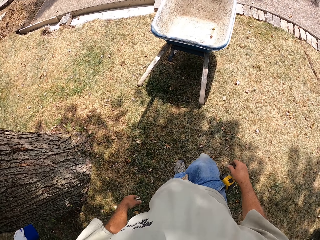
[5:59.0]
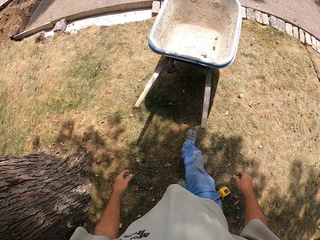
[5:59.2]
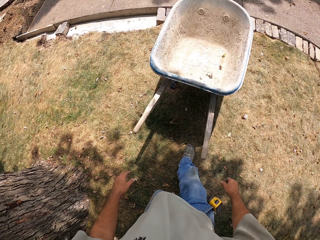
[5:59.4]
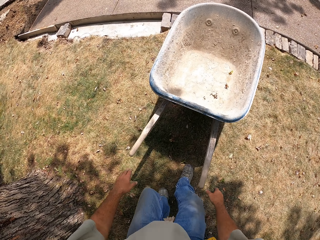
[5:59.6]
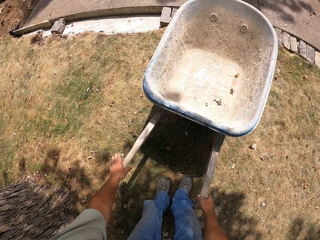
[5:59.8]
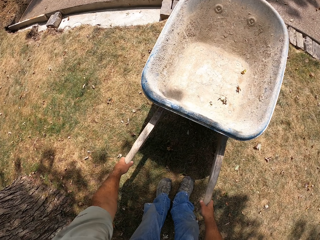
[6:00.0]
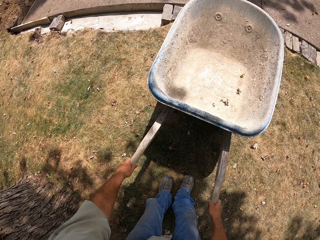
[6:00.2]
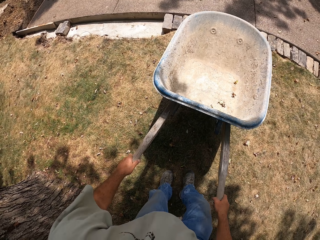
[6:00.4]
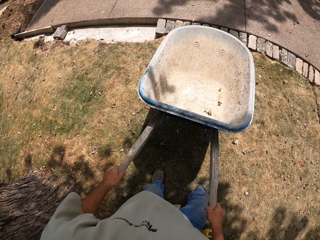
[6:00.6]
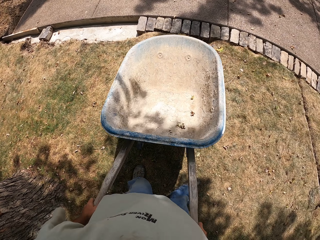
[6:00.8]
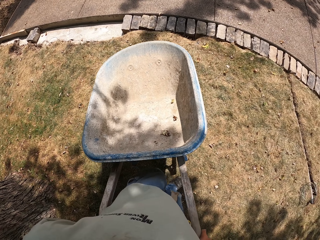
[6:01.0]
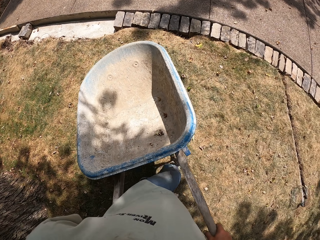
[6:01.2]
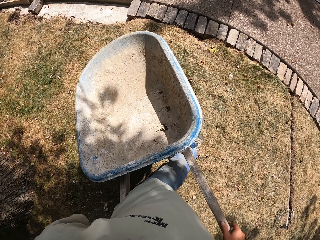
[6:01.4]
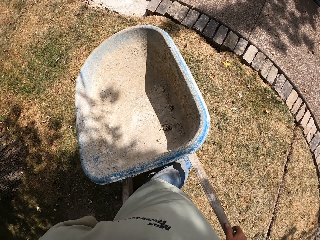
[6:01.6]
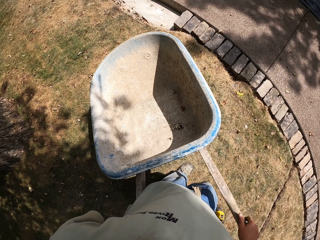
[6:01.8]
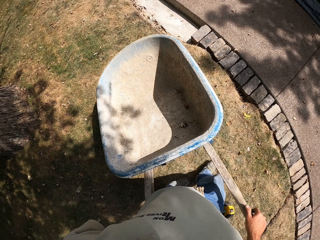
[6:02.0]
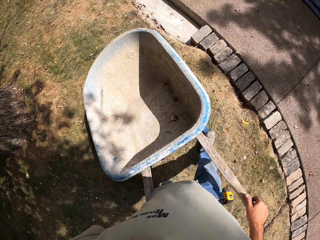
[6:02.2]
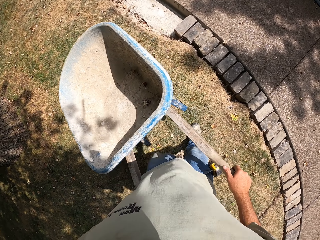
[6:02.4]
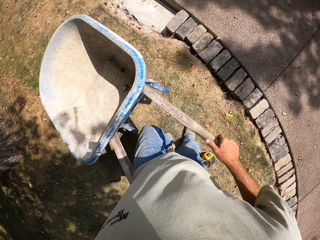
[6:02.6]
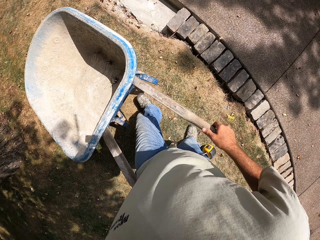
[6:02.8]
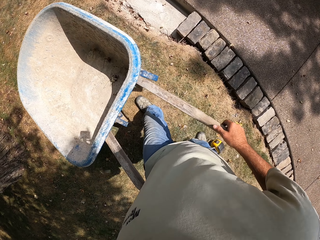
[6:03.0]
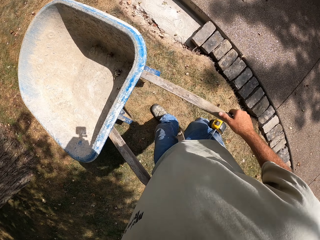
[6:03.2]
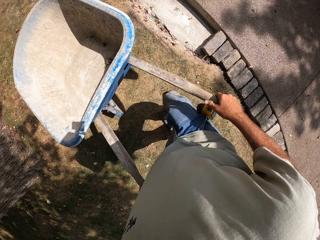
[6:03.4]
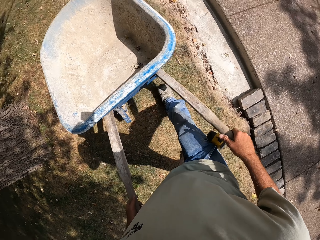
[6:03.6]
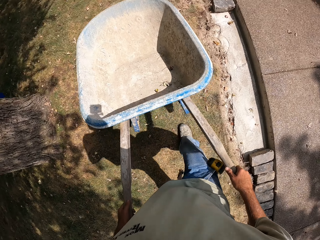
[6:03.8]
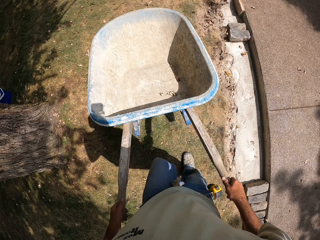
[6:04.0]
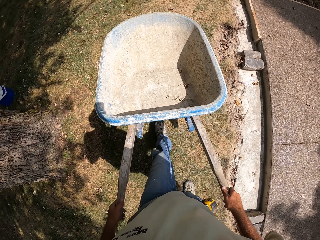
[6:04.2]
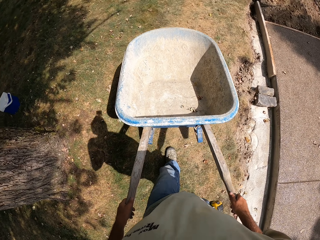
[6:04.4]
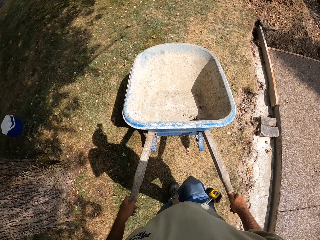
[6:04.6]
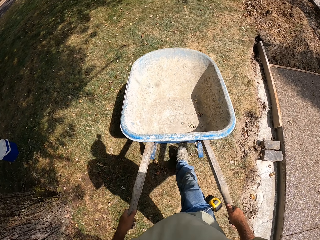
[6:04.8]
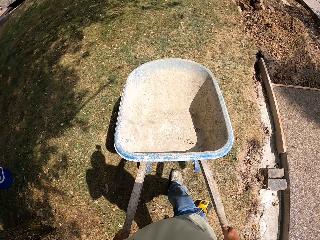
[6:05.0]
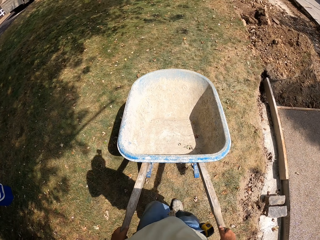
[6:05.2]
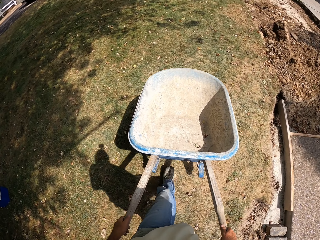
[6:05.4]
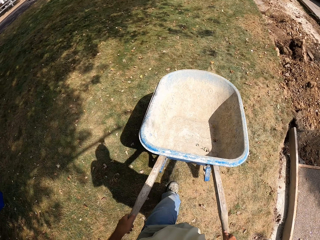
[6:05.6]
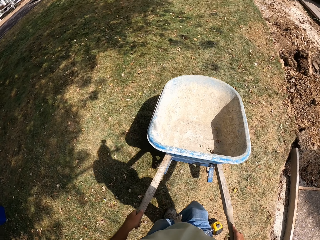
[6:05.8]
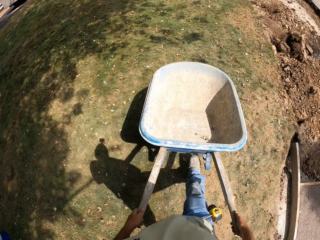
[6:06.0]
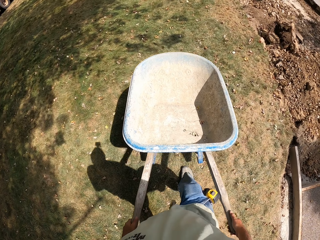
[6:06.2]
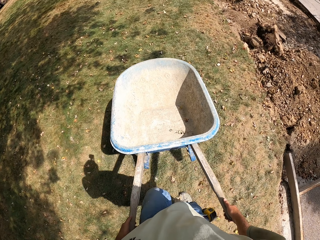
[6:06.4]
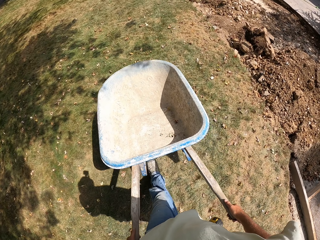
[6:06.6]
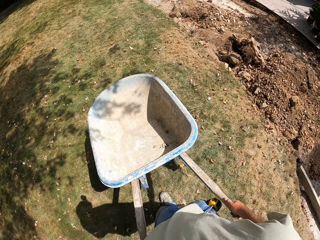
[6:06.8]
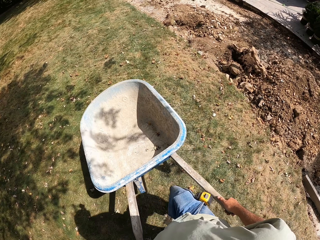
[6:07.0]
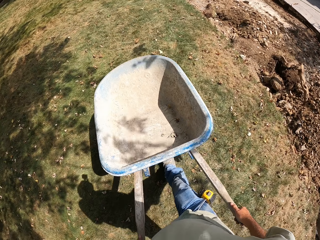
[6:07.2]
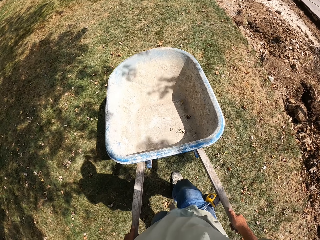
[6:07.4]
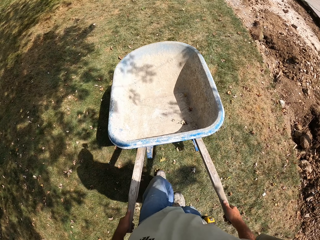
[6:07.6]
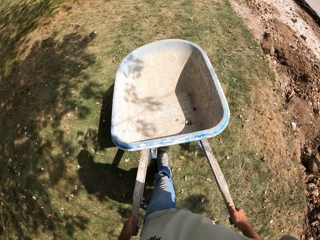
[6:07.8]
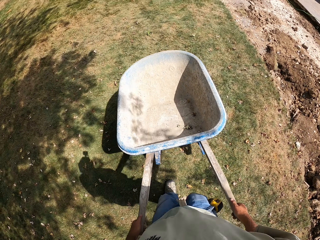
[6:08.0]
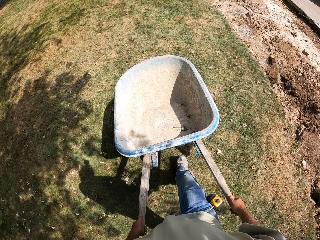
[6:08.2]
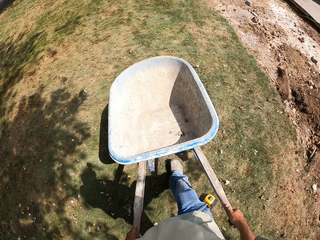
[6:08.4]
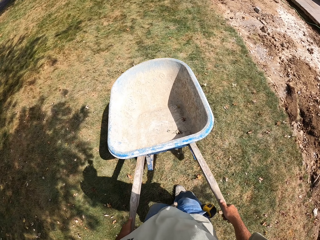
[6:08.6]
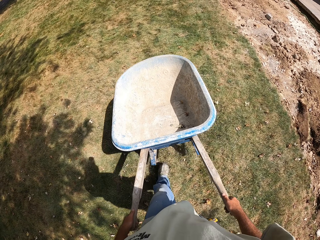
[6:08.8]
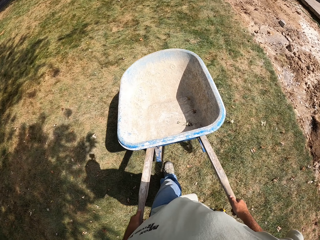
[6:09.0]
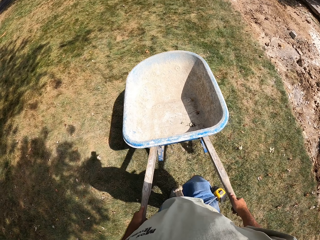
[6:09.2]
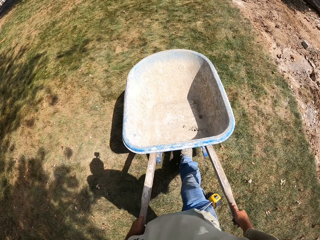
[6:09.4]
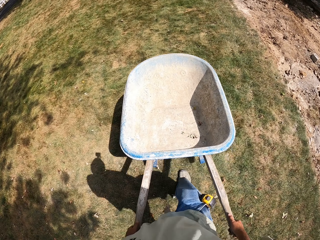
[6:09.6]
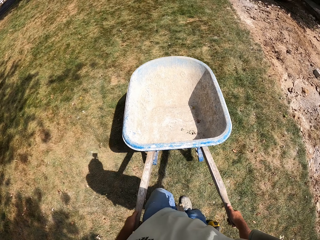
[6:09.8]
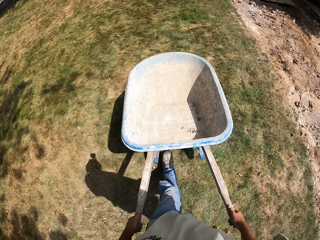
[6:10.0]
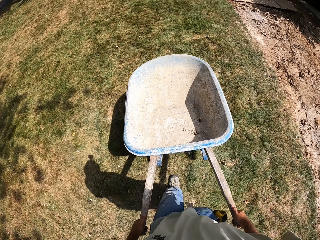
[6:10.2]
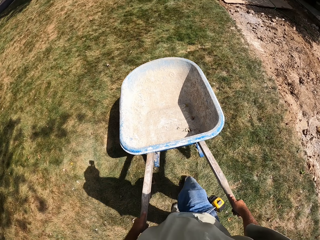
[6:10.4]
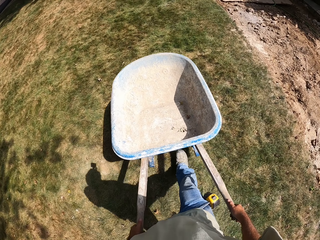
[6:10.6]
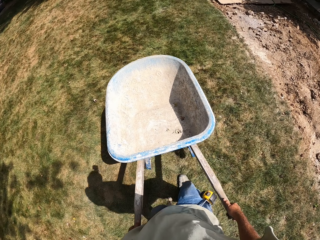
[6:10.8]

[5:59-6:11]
The camera wearer lifts a wheelbarrow with both hands. They hold the wheelbarrow, pull the wheelbarrow and push the wheelbarrow in the compound.

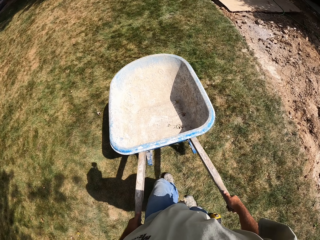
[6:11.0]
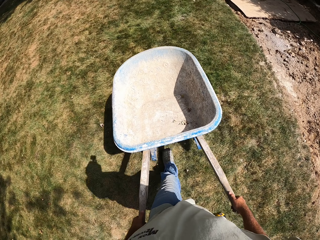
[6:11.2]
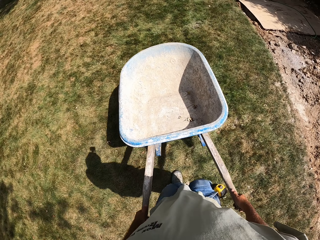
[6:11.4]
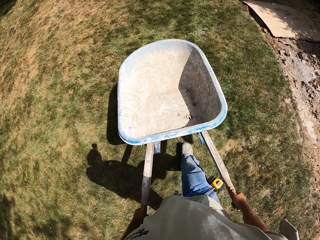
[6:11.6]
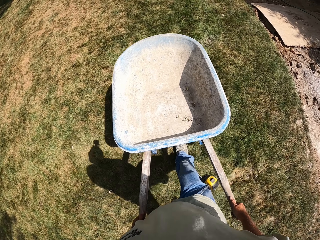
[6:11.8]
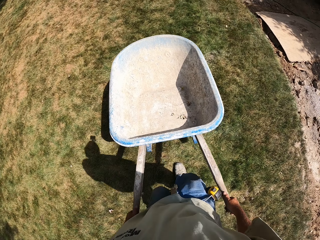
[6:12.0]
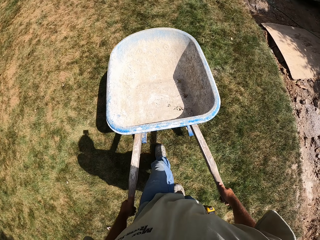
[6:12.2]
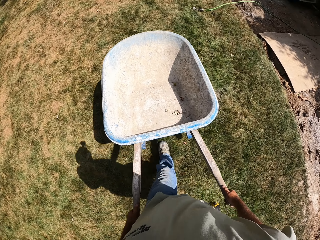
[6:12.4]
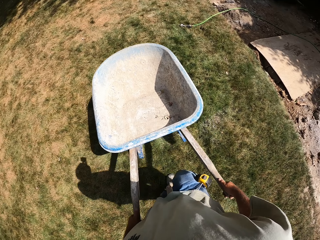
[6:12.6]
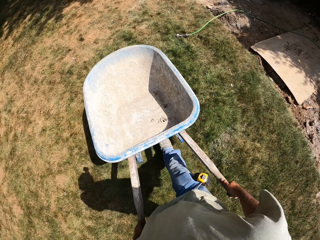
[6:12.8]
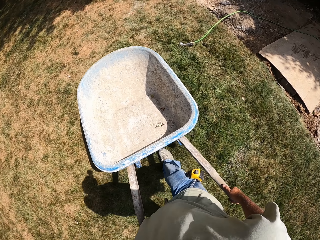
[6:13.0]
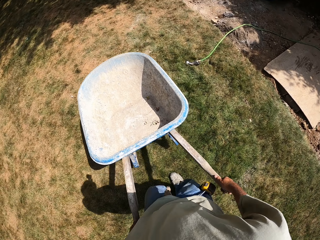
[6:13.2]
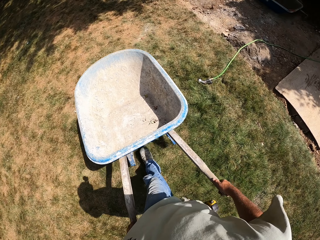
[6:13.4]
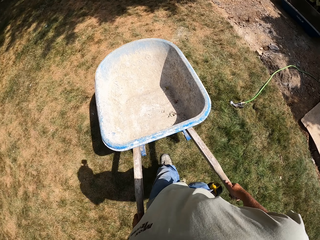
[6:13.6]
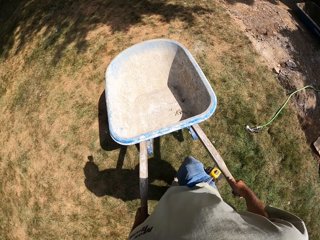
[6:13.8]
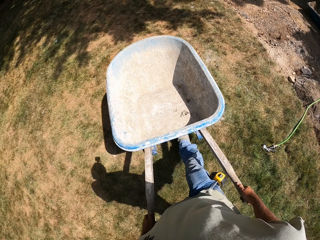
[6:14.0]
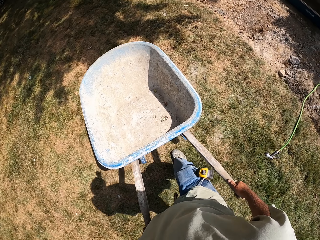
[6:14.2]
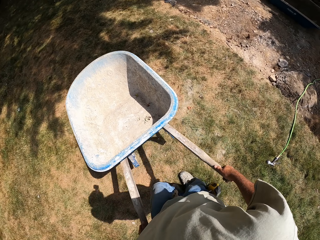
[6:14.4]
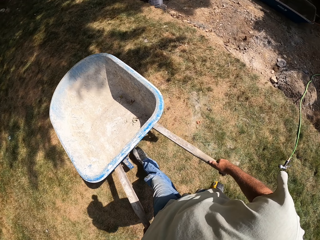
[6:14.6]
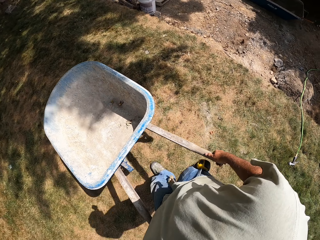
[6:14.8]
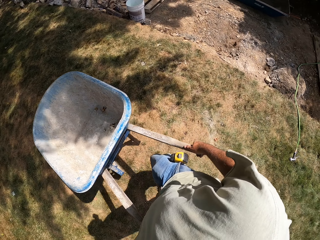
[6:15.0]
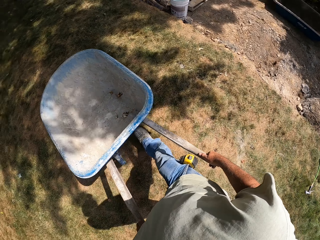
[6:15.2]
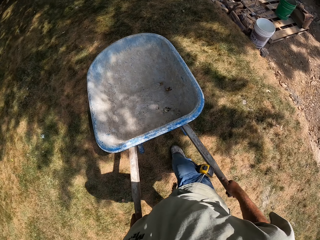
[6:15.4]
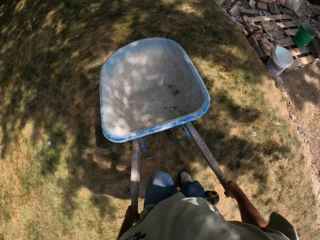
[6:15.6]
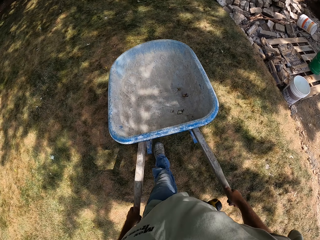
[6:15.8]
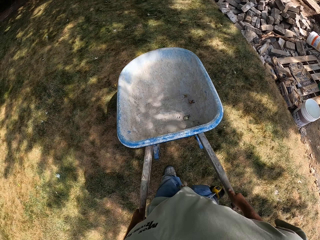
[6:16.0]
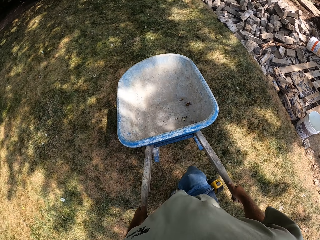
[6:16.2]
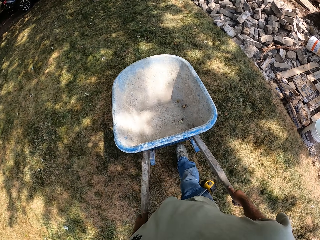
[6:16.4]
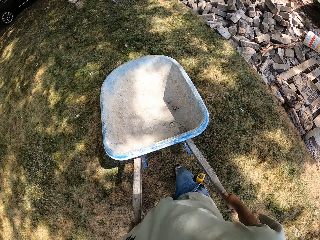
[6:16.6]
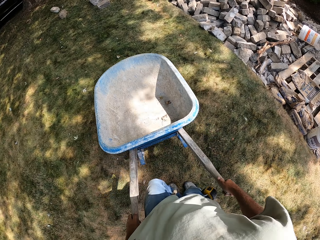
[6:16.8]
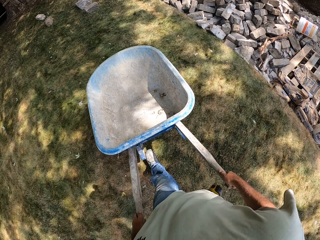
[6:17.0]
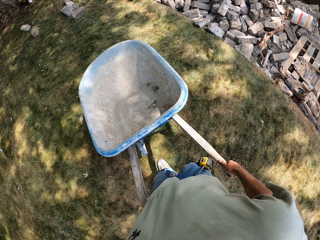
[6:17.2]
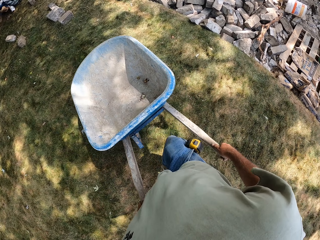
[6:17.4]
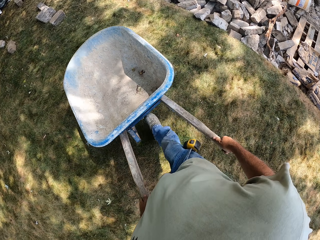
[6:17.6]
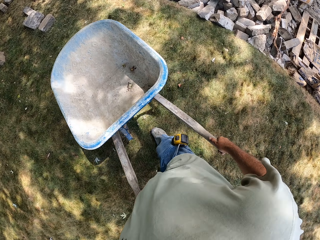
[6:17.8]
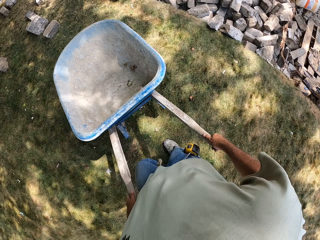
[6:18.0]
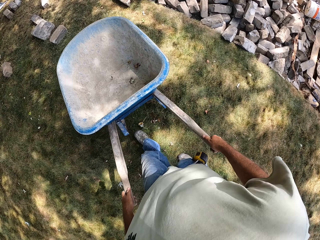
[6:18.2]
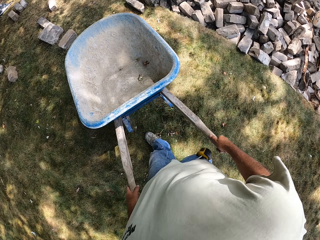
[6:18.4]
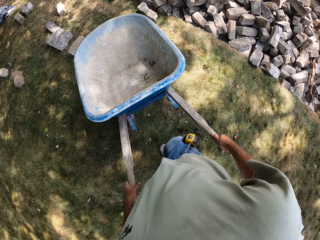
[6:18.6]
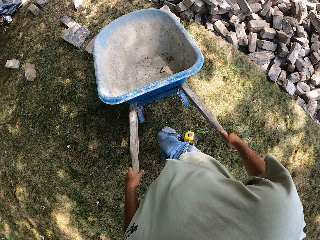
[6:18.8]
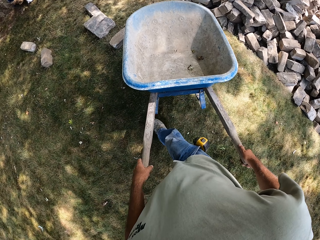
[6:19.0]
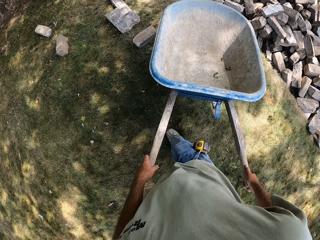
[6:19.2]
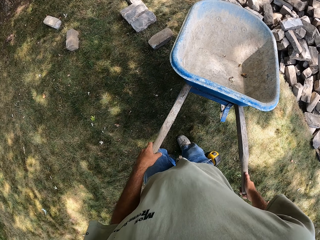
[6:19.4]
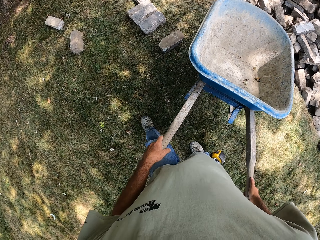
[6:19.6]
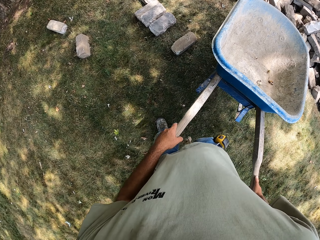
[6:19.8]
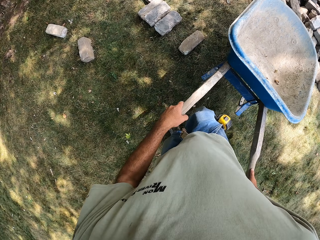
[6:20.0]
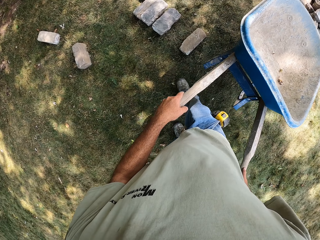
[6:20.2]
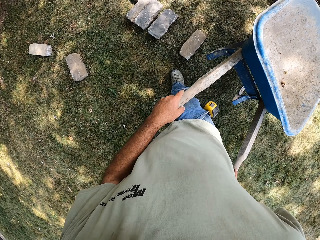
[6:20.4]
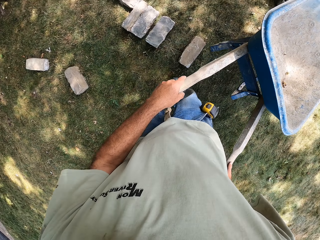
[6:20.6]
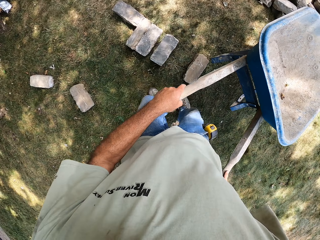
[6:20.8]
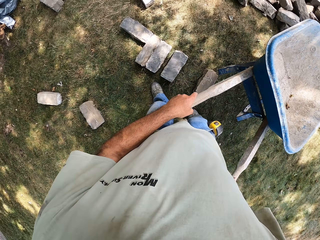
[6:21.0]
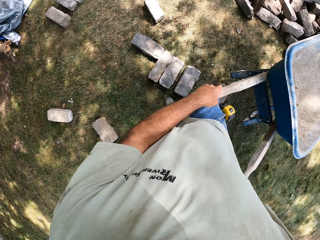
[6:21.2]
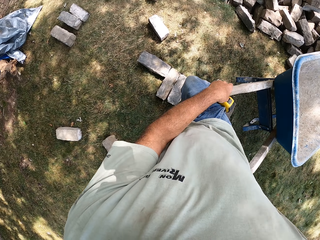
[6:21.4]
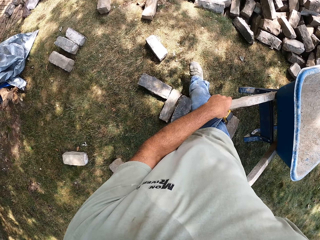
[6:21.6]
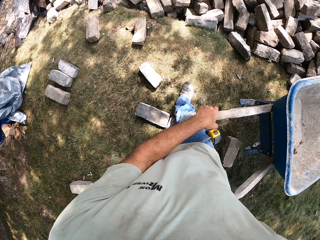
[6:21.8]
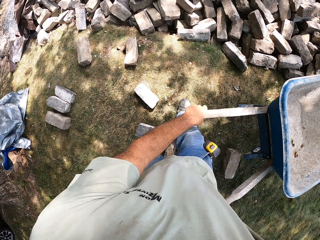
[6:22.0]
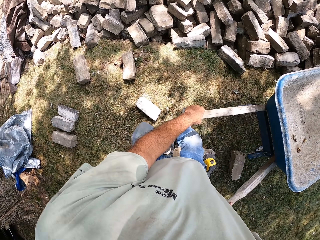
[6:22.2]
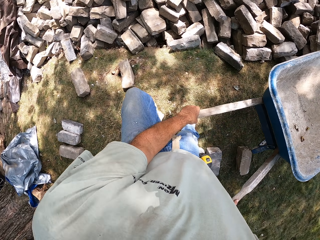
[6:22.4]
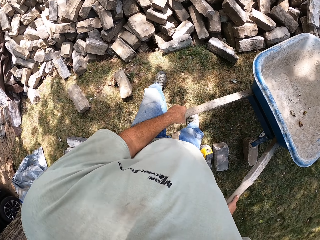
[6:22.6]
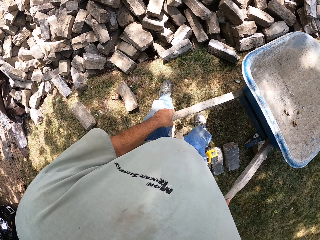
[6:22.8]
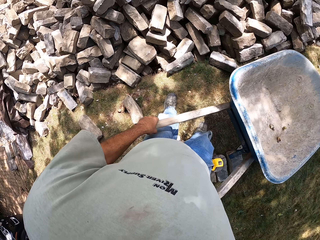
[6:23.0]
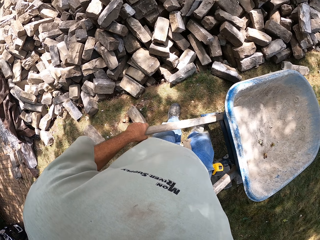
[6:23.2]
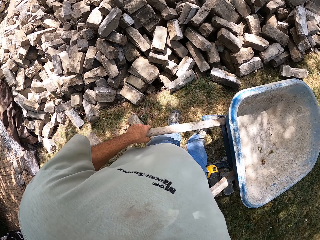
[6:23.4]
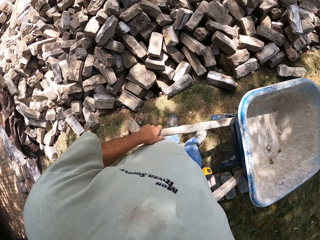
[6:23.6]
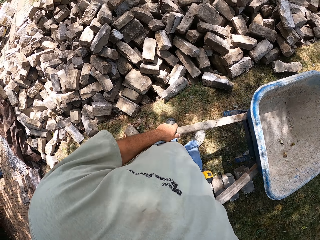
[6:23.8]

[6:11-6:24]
The camera wearer pushes a wheelbarrow towards the blocks. They turn the wheelbarrow to a pile of stones and adjust the wheelbarrow on the ground.
